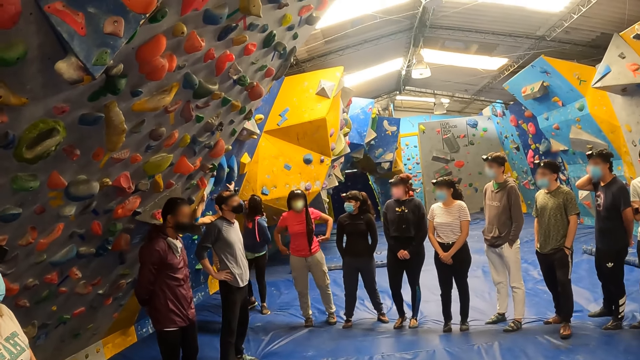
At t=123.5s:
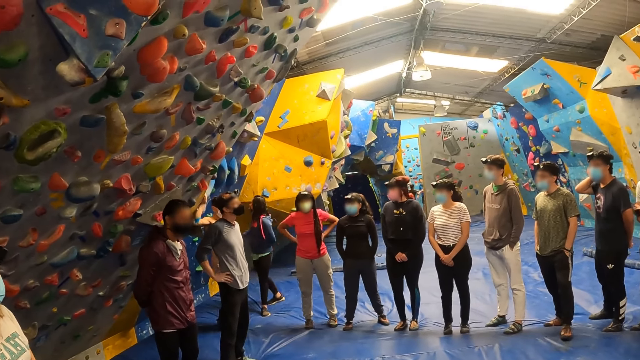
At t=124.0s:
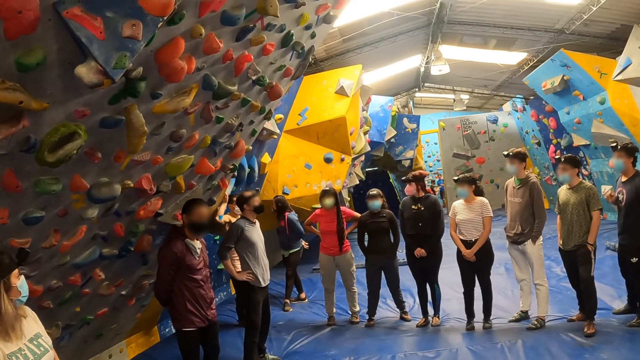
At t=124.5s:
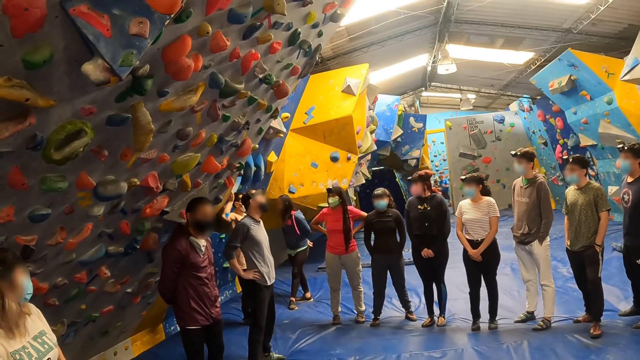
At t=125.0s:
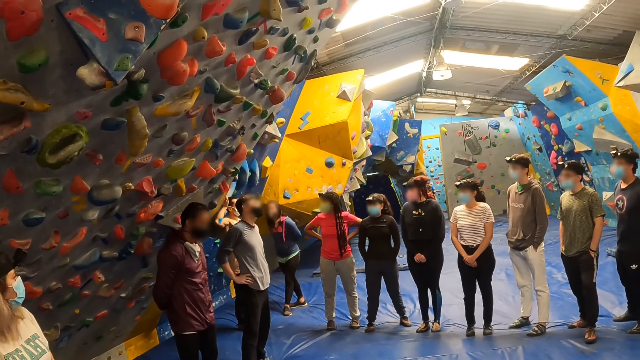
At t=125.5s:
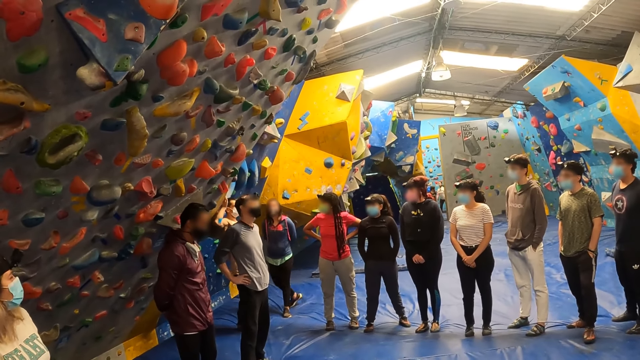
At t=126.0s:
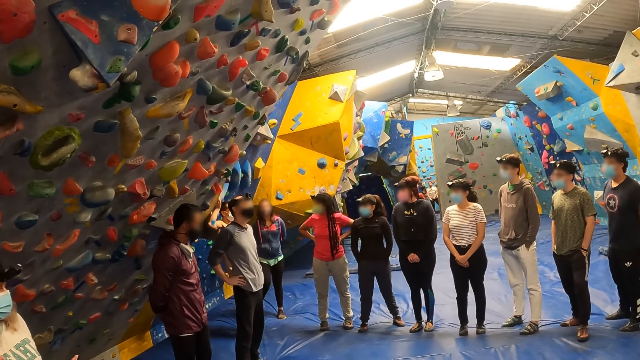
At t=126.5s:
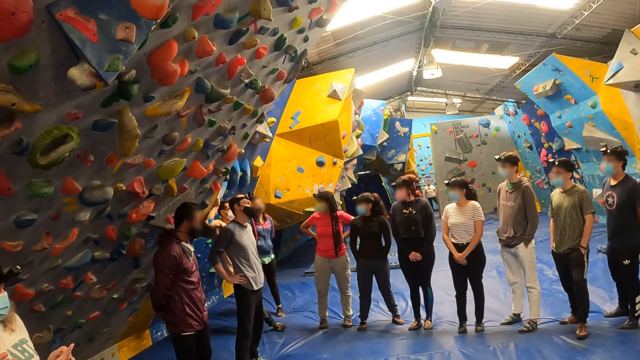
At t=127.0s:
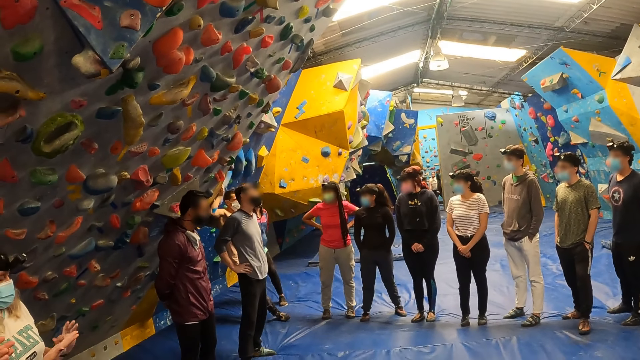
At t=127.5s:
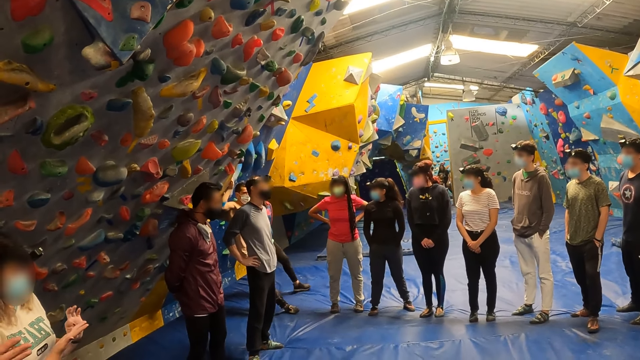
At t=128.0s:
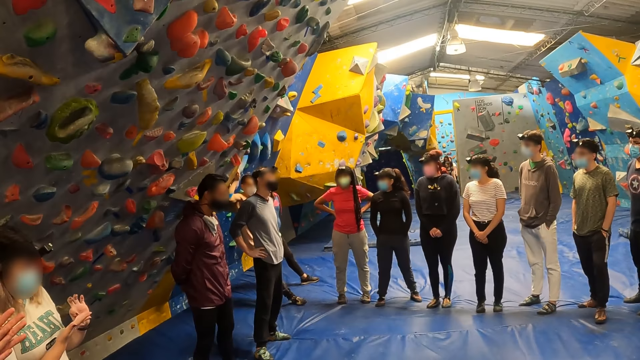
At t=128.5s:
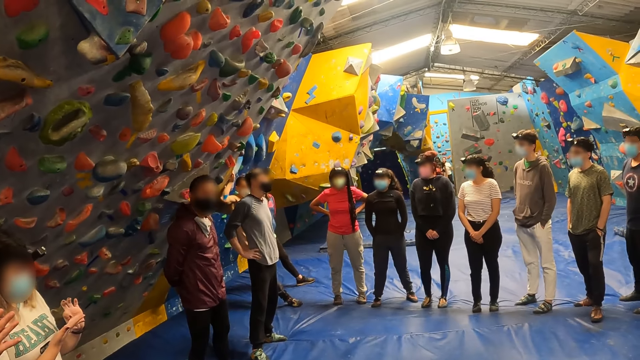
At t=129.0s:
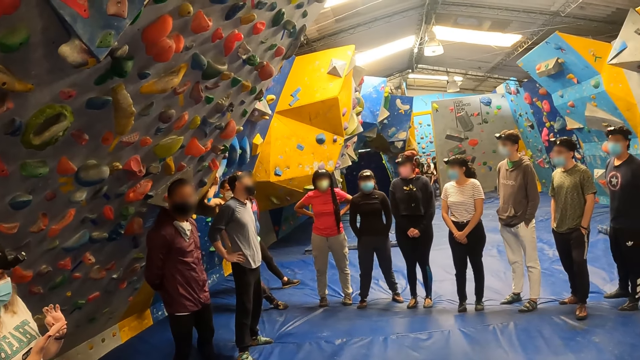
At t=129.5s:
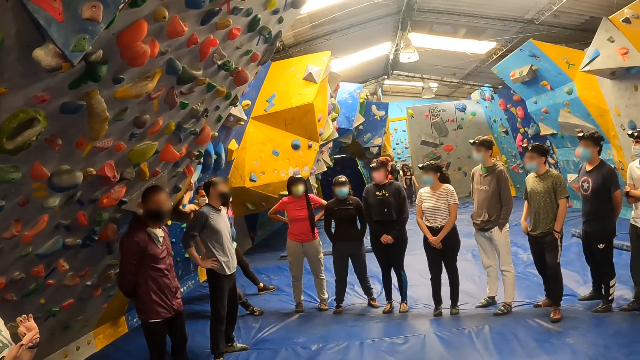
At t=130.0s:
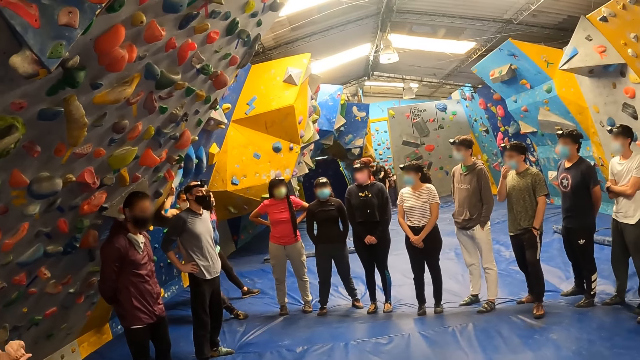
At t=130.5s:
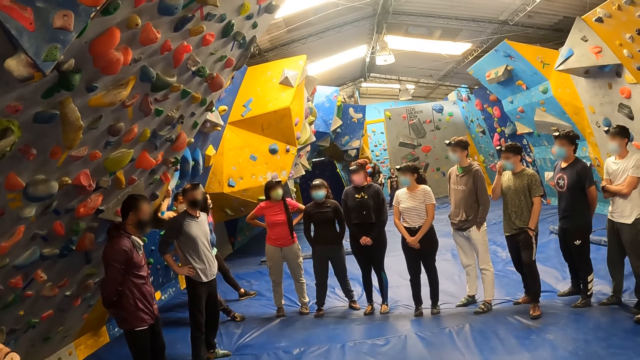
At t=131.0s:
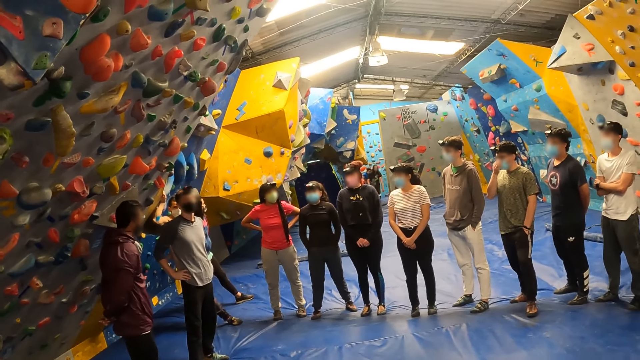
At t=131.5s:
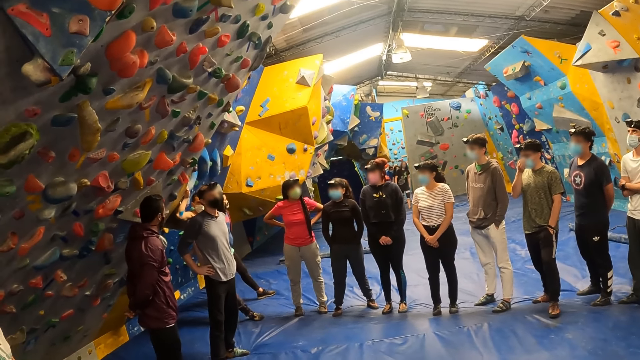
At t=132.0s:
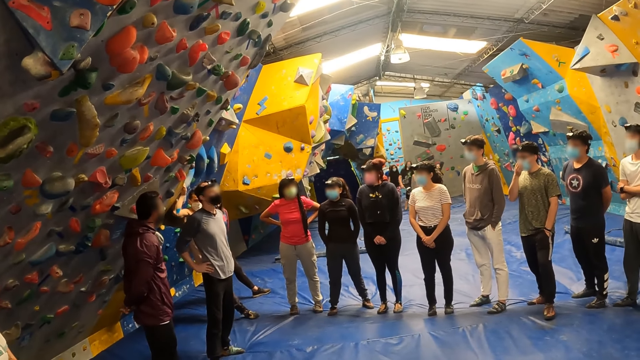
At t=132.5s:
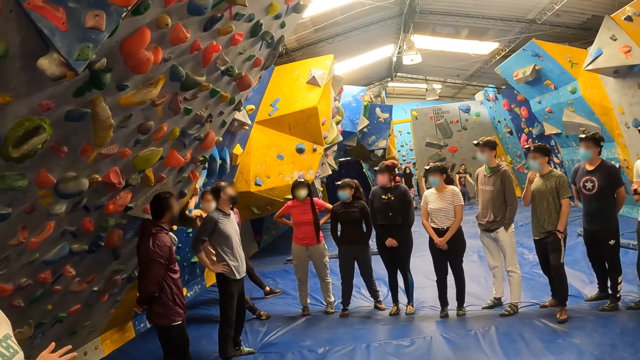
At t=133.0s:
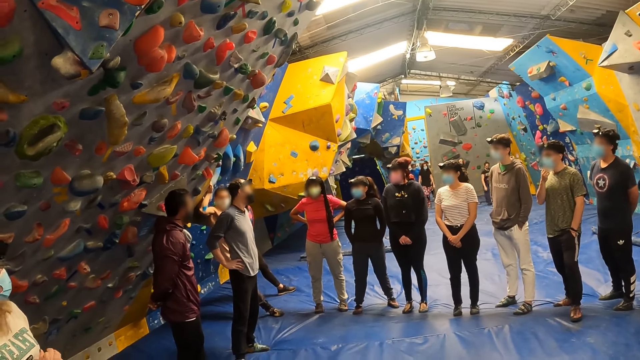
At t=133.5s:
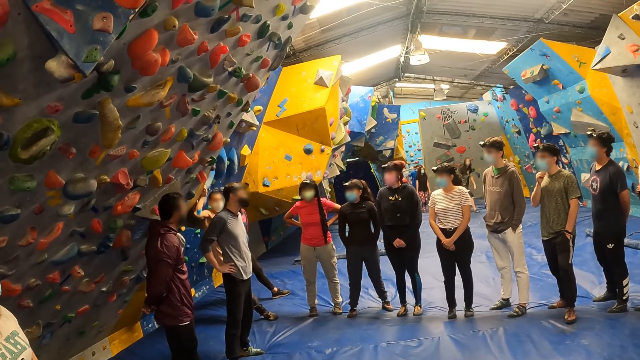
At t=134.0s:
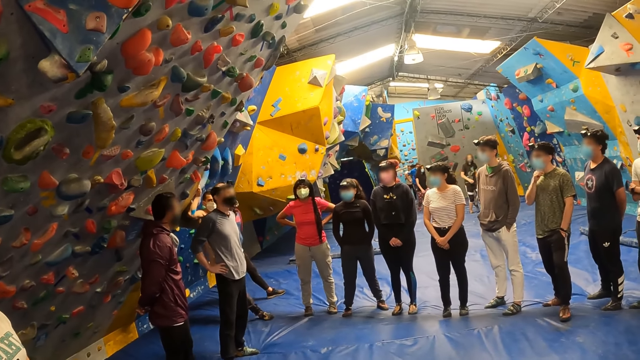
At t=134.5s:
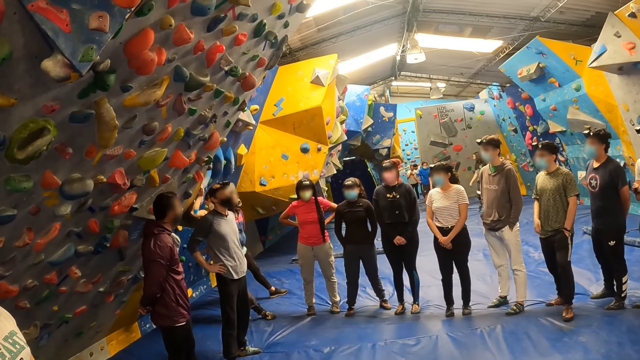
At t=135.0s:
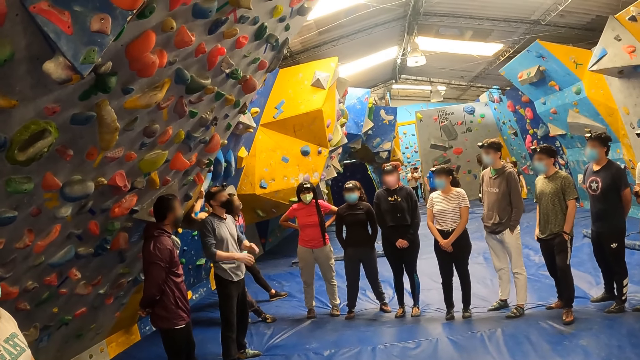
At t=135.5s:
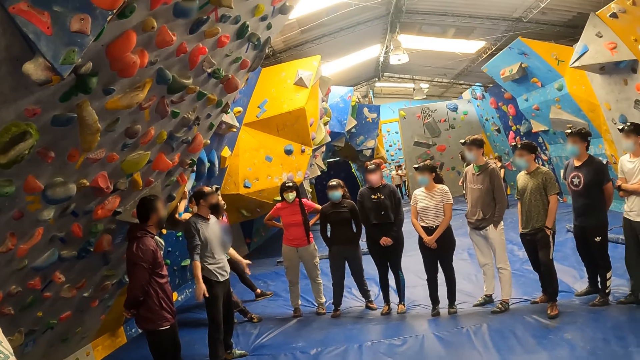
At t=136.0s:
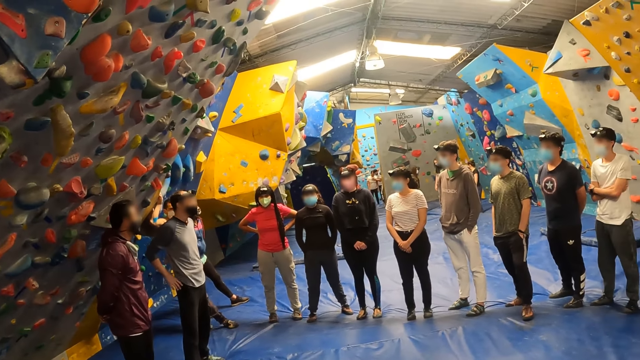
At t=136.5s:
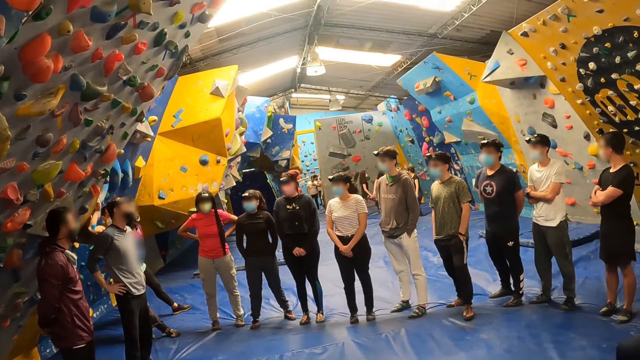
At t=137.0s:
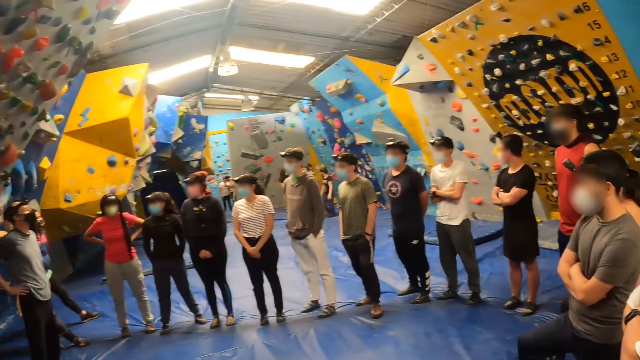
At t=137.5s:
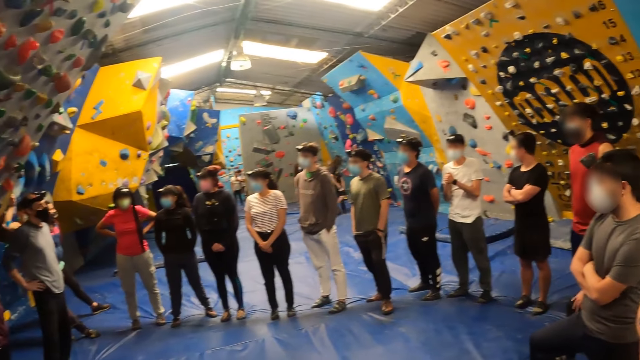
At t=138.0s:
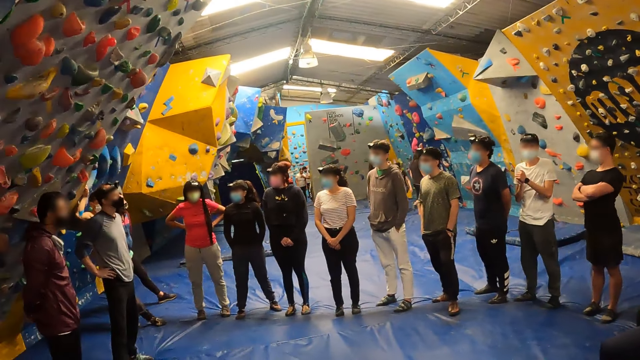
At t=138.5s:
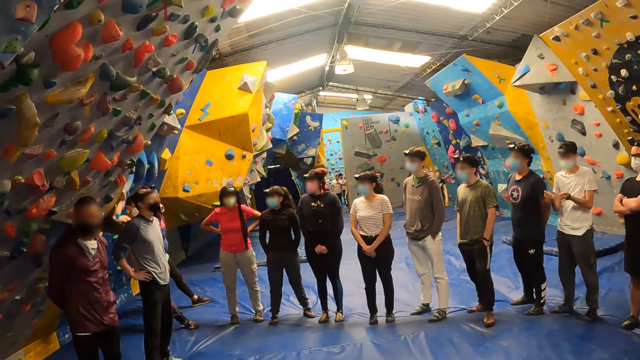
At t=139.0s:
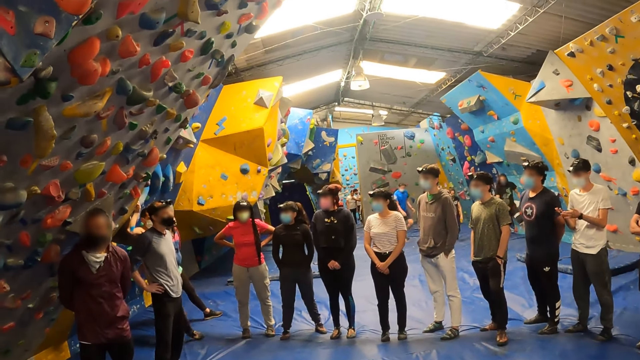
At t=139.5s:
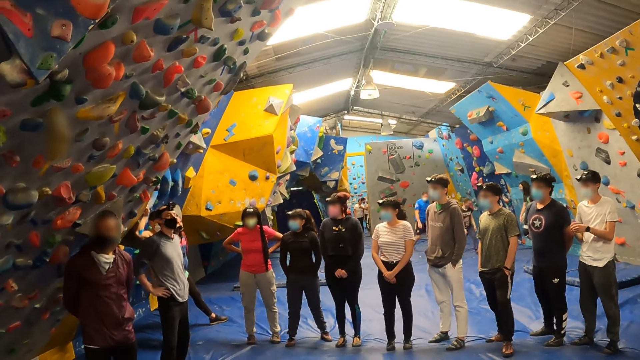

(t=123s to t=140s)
A man gestures.

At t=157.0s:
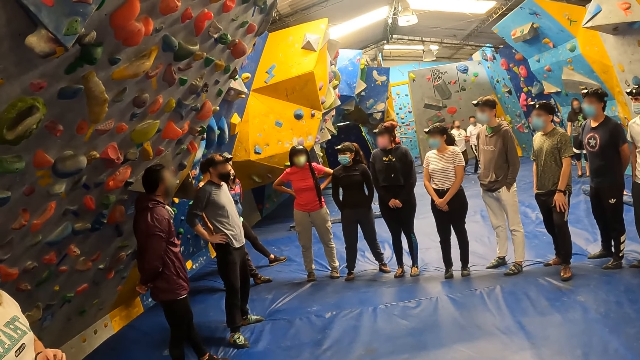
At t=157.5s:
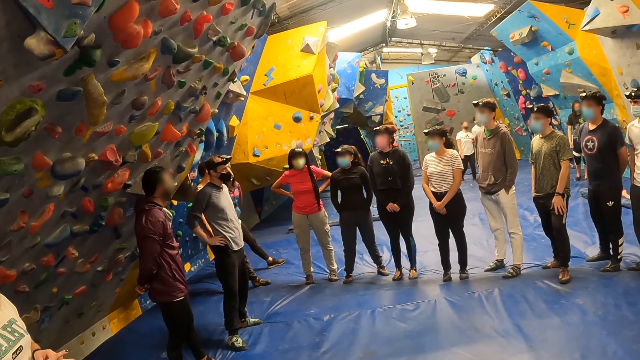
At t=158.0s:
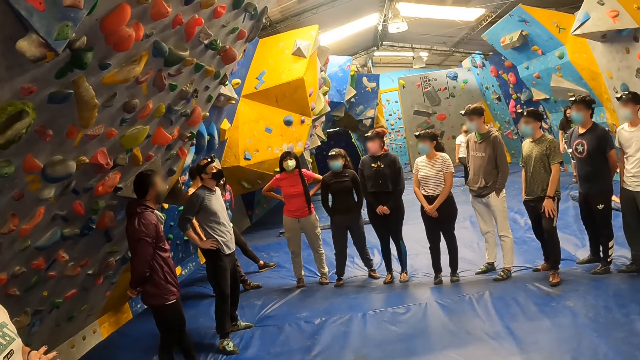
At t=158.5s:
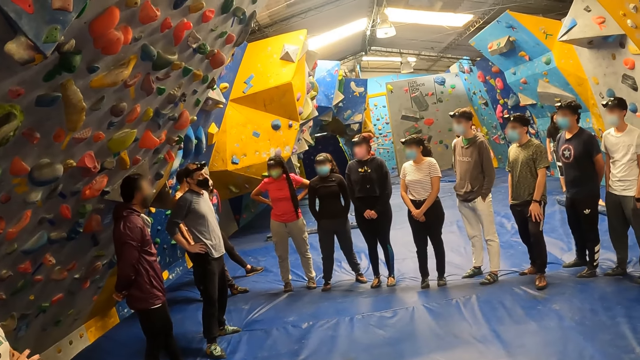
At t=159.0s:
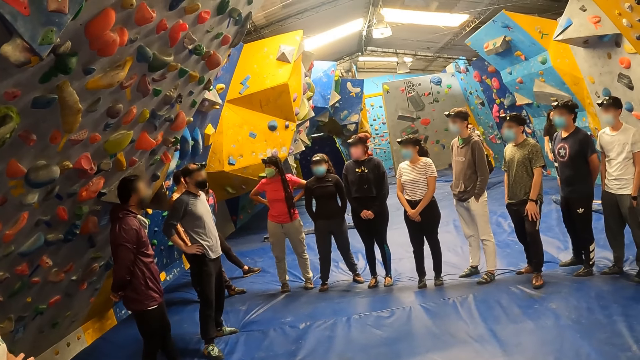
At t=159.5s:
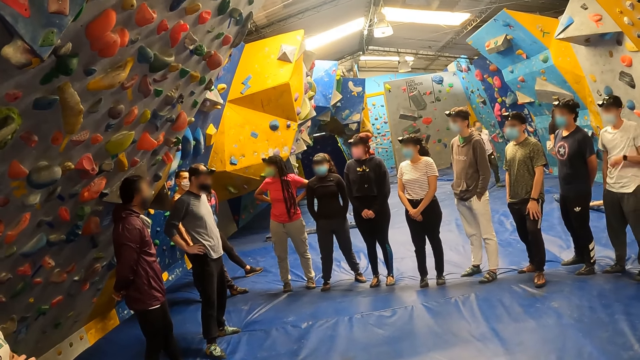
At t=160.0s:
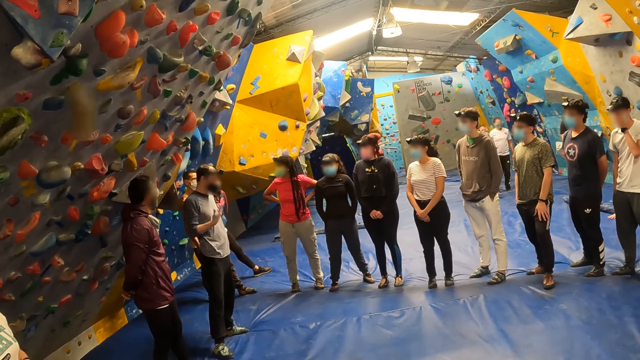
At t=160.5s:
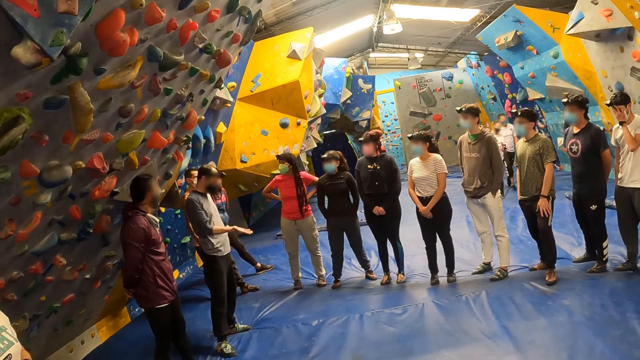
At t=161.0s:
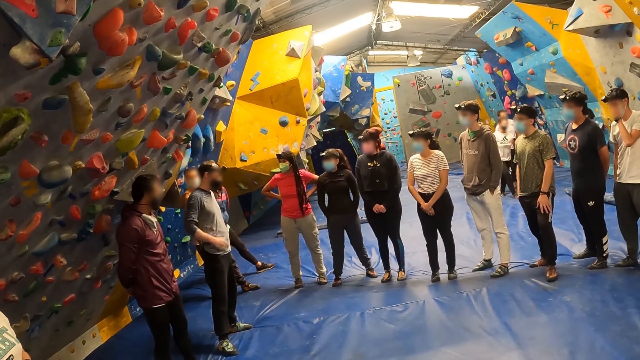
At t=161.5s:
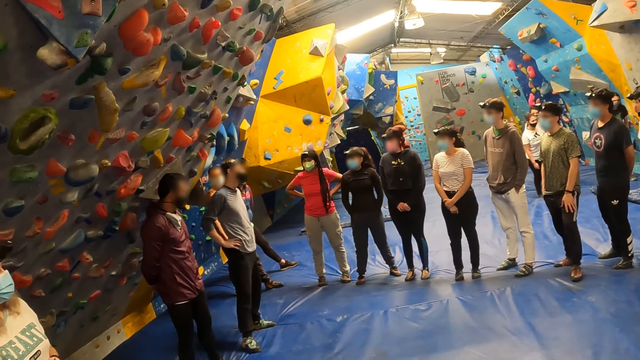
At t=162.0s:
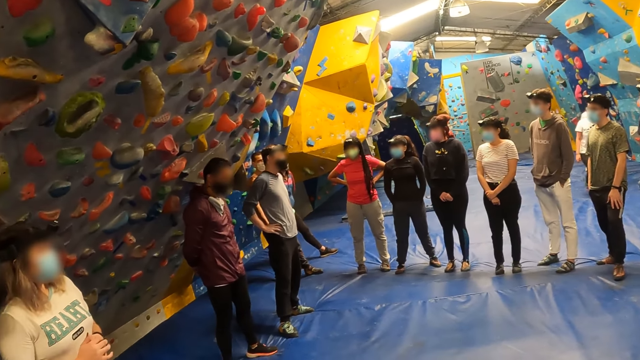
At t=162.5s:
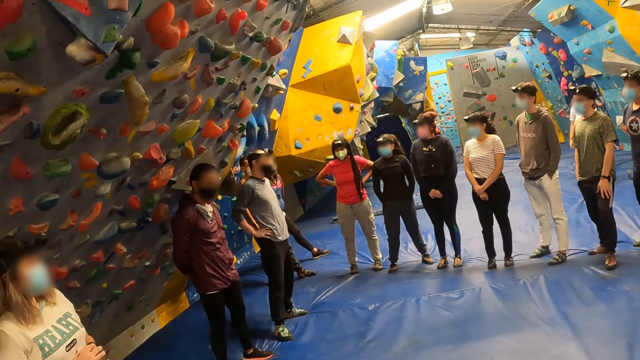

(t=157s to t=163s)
A woman nods.
